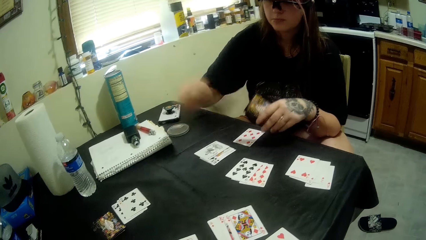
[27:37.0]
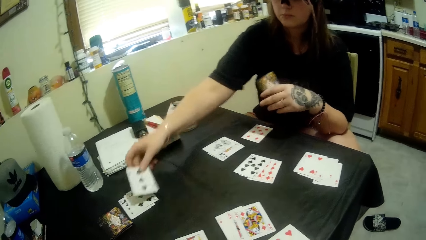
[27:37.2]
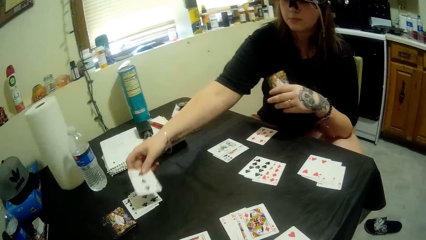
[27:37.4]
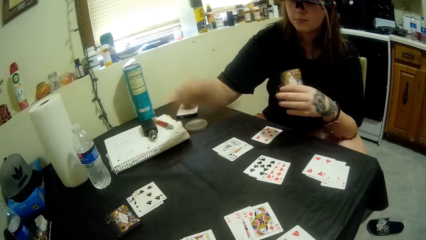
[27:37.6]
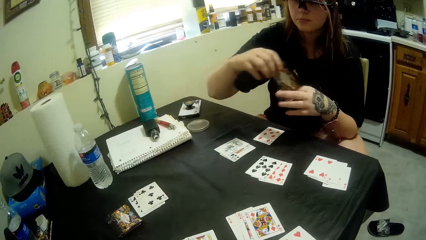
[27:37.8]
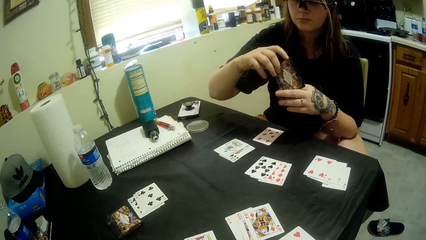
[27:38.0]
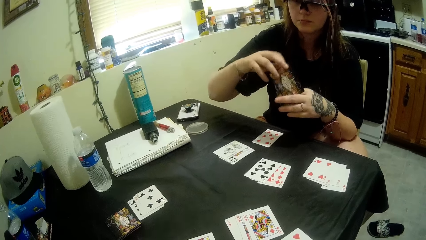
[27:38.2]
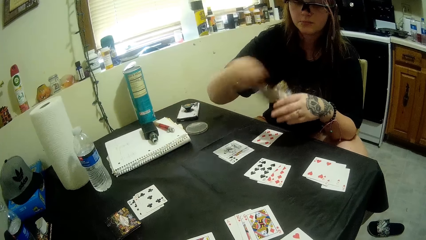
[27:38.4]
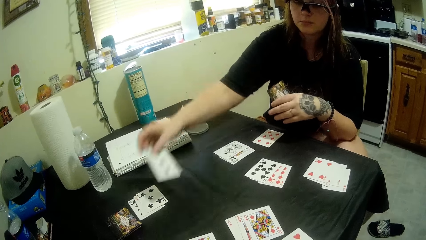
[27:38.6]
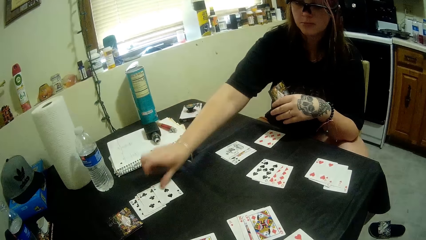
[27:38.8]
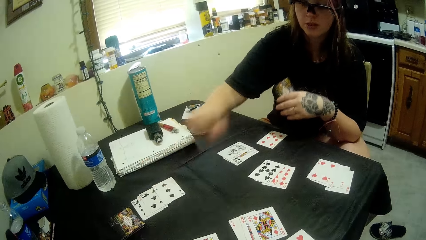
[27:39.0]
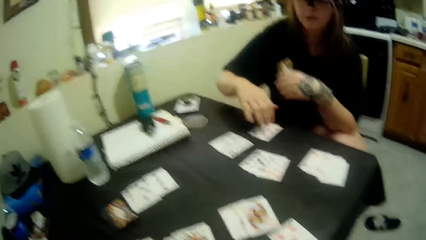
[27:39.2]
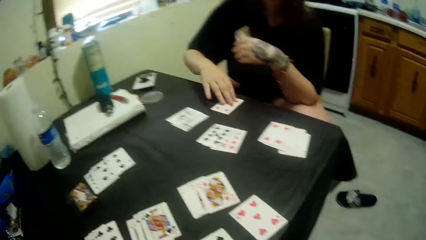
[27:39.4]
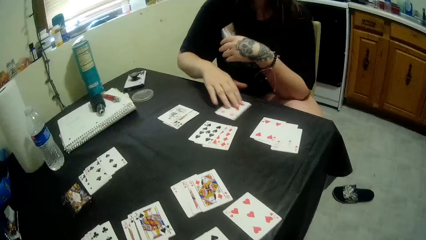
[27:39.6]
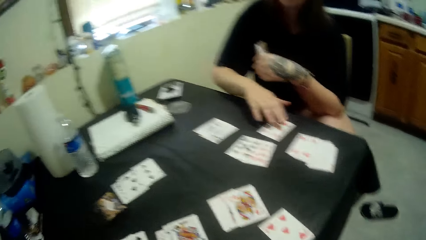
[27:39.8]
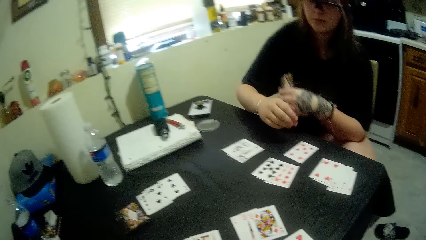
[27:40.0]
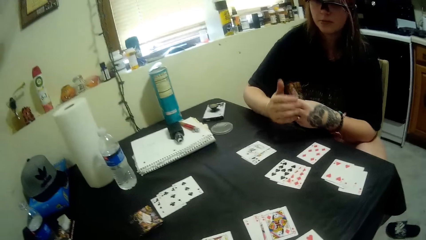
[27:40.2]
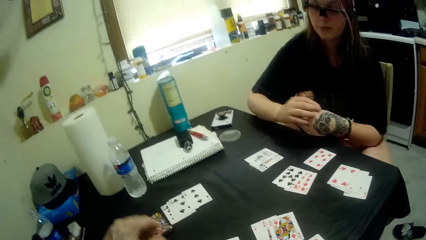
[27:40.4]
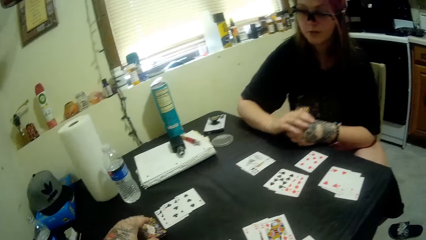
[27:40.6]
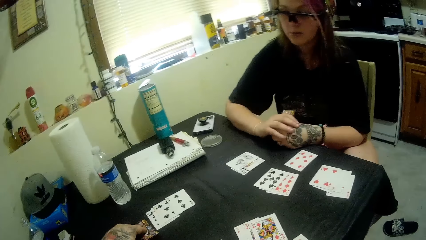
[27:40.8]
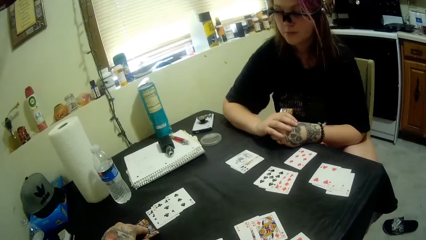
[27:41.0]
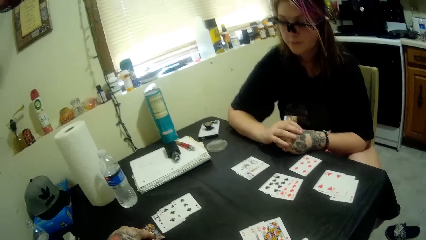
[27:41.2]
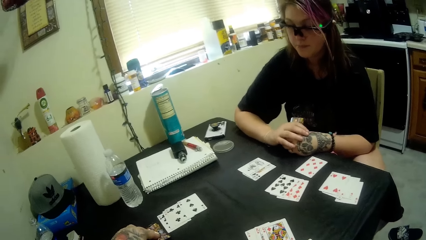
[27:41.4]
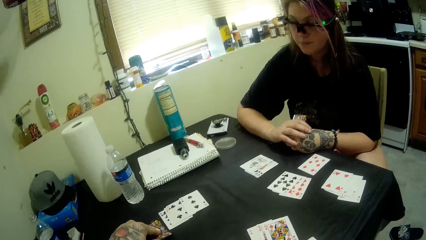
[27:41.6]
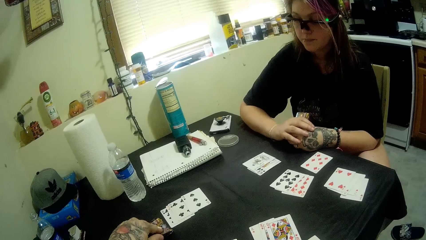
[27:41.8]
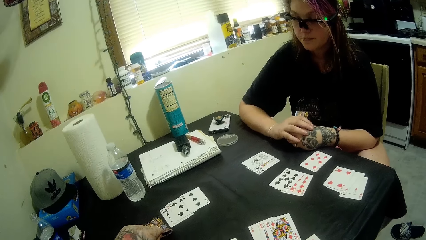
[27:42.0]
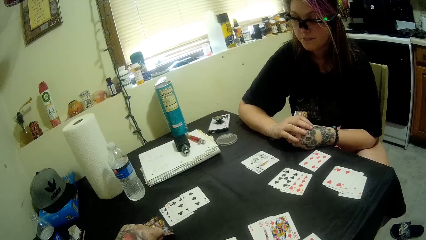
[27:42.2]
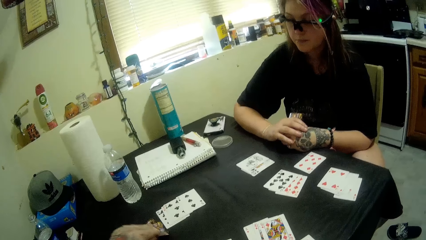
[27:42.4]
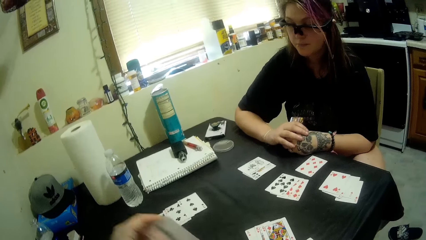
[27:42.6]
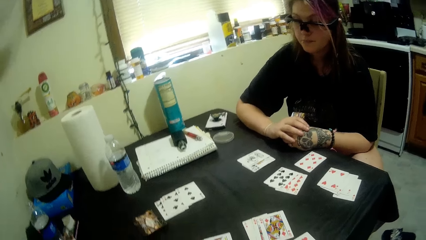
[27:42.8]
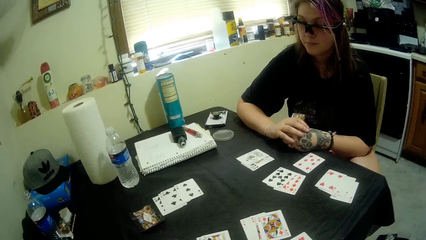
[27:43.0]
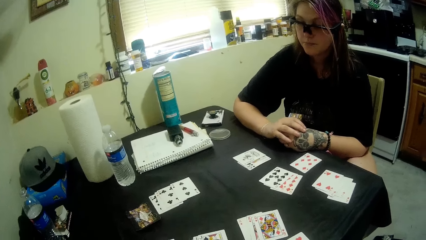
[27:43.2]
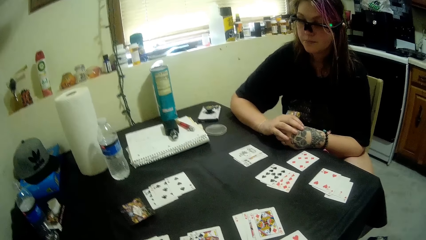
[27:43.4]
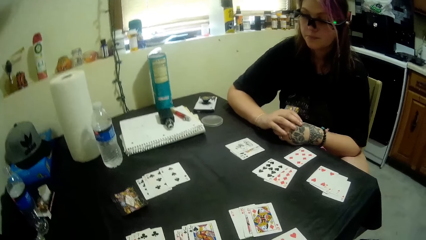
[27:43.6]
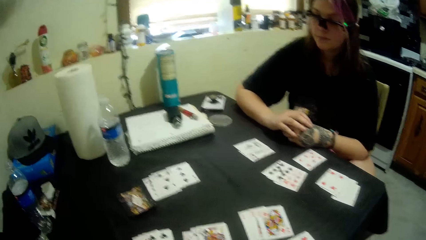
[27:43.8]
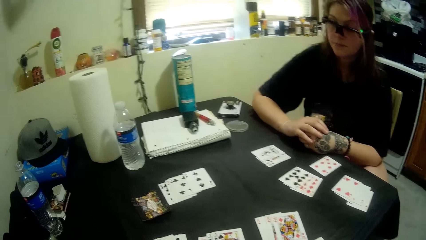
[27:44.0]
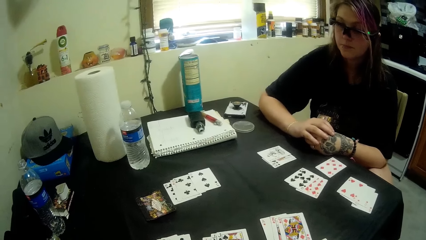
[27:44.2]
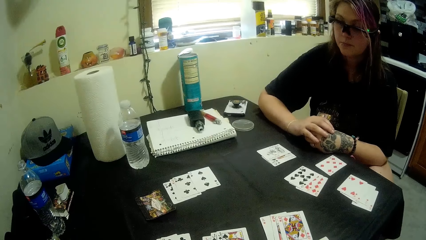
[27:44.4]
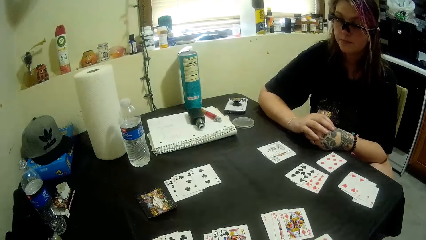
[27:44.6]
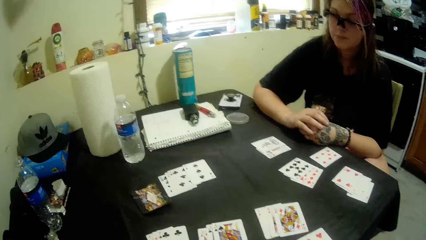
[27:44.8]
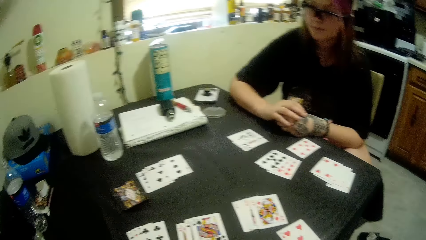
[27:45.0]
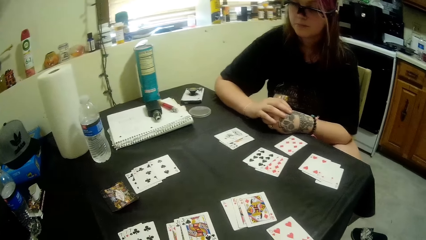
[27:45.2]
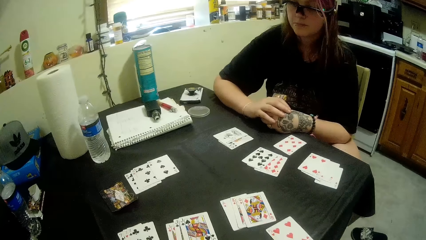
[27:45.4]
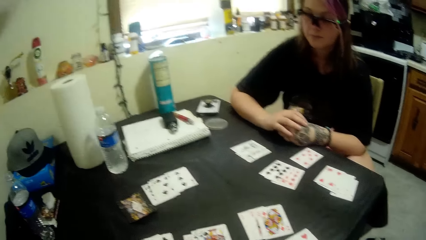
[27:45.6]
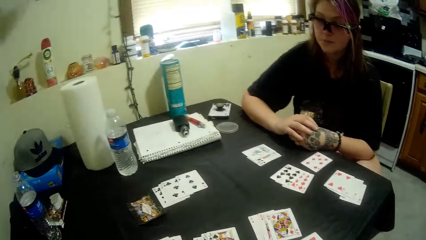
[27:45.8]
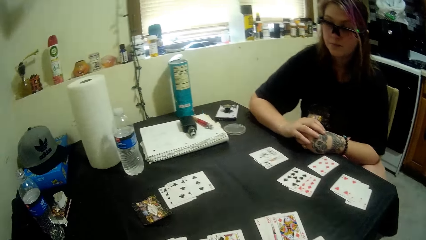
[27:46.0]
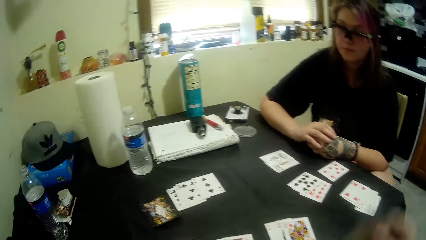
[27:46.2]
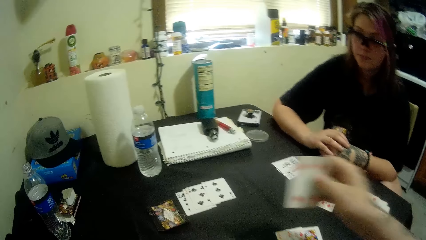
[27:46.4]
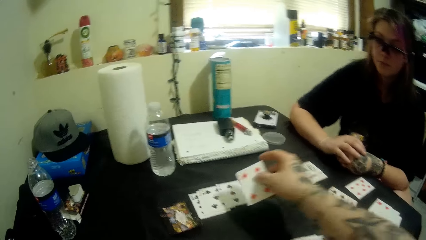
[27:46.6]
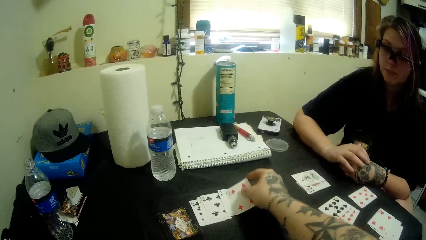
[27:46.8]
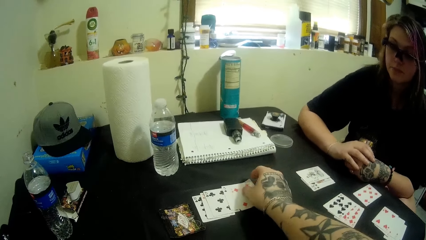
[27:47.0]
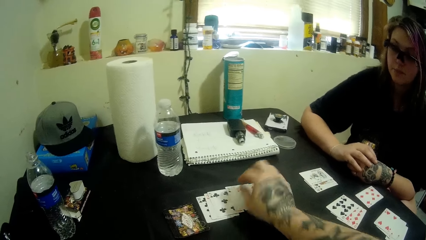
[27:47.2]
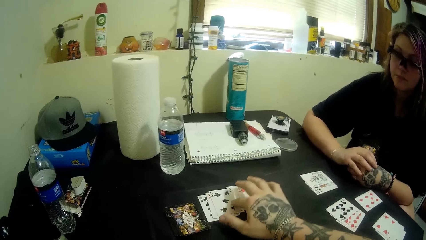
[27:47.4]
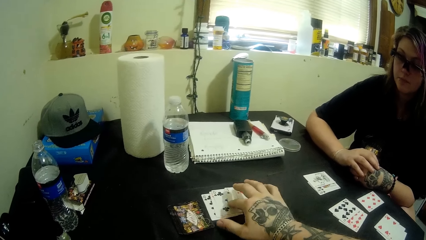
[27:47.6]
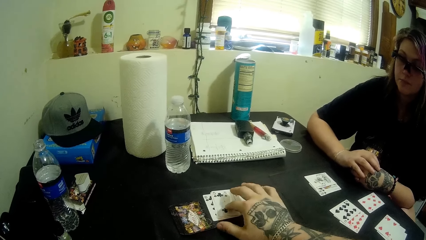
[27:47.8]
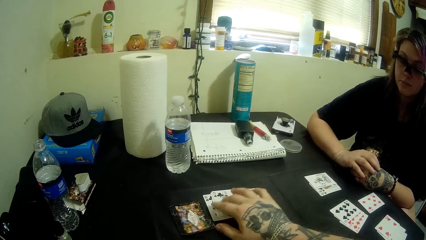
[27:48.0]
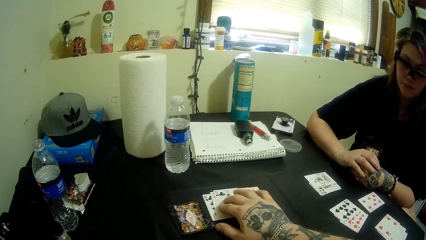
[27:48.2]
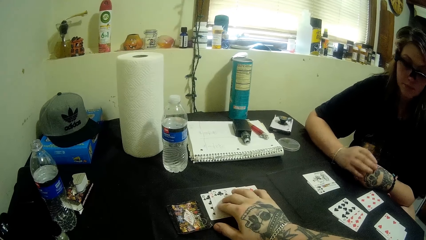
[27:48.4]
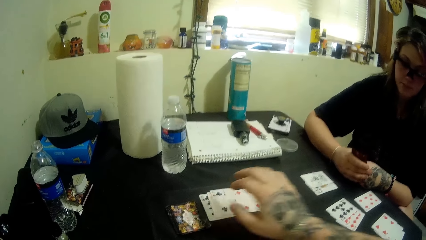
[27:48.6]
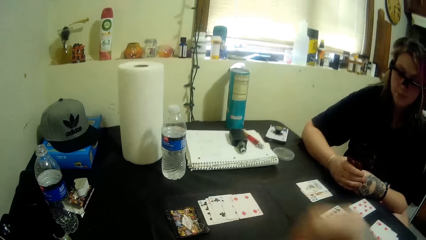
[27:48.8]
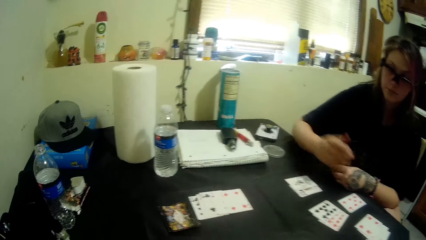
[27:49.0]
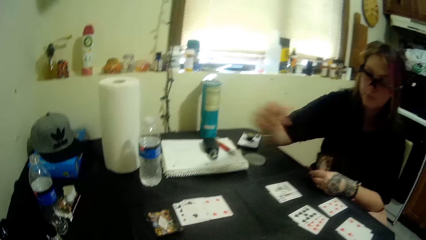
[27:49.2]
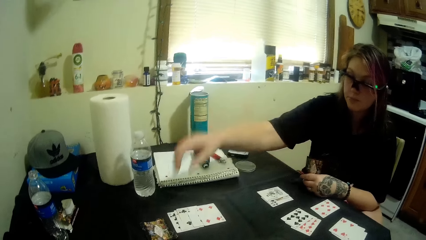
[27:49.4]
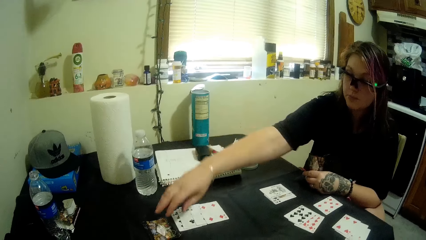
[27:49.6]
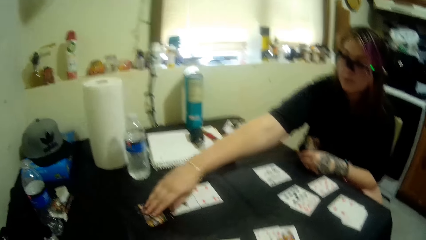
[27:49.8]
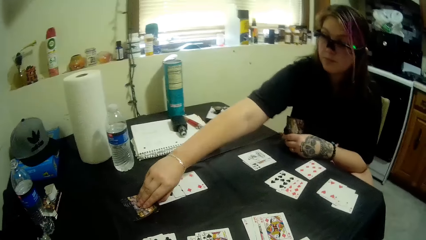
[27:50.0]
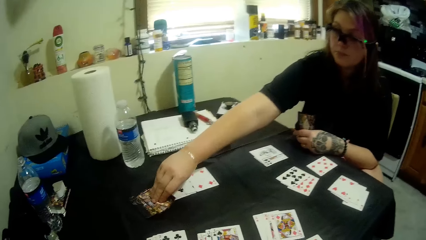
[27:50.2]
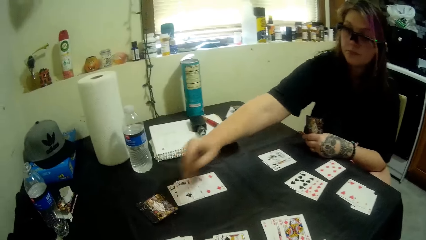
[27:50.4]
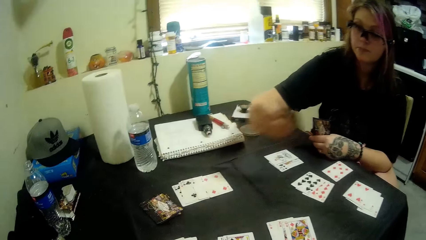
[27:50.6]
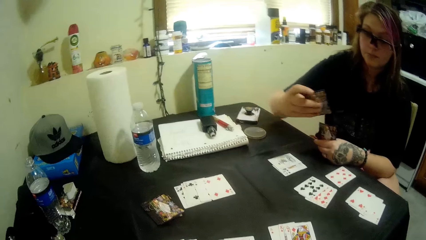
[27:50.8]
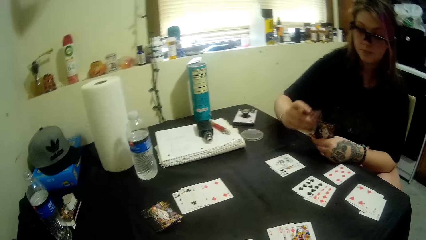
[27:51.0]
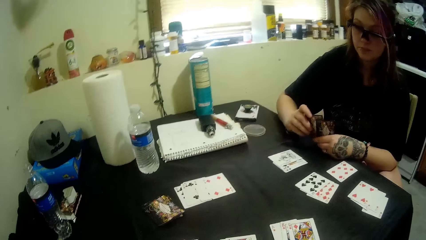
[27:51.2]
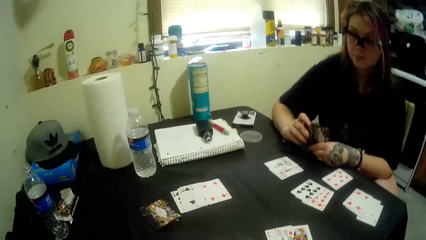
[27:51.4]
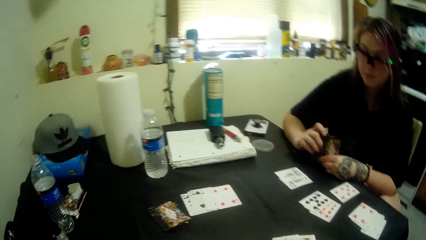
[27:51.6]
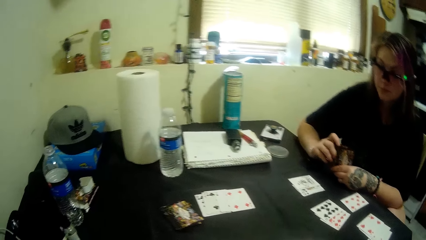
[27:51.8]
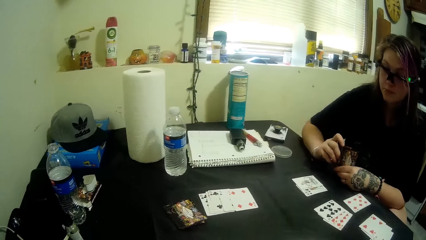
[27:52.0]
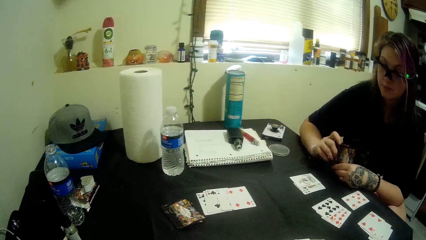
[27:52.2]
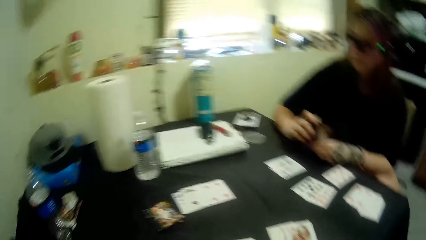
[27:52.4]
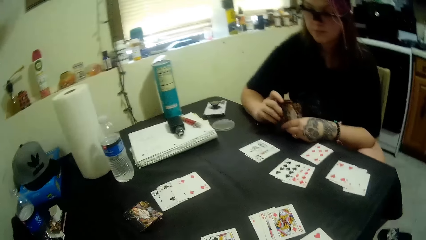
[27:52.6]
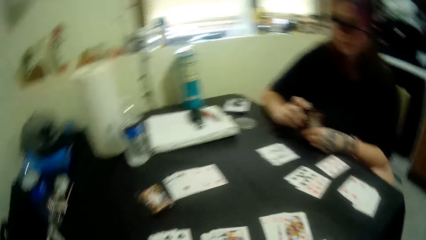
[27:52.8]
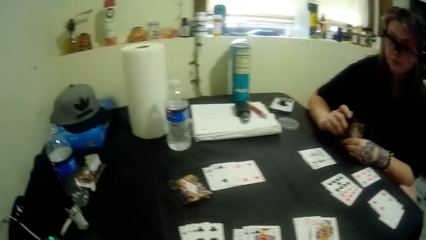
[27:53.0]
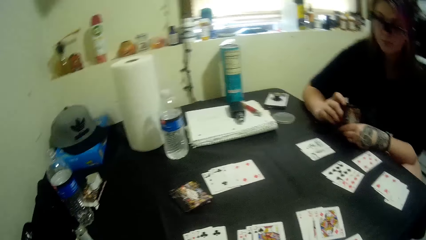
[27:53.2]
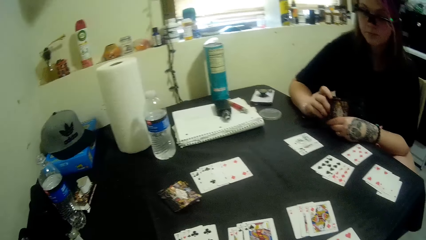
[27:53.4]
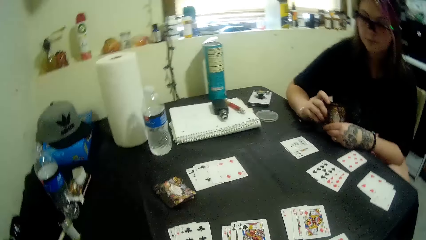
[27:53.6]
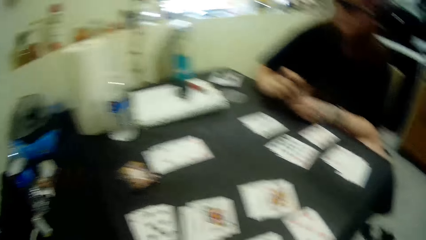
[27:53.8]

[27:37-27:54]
A man plays a card. The man moves the poker card. The camera wearer picks a card from the stacked cards on the table. The man looks at the poker cards. The camera wearer holds the cards. They pick a card from the stacked cards on the table again. They play a card. They hold the cards on the table. The man picks a card from the stacked cards on the table. The man looks at the poker cards.
